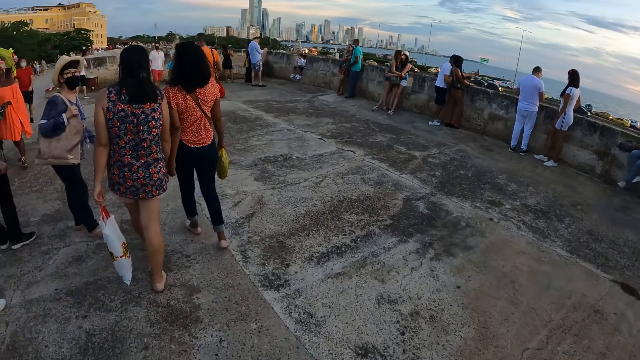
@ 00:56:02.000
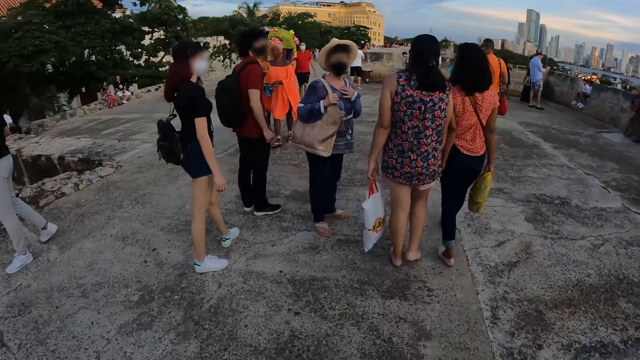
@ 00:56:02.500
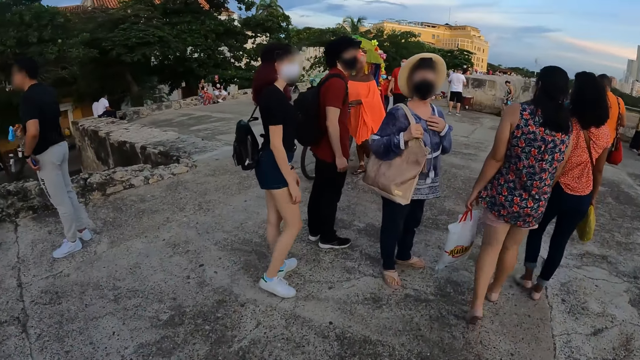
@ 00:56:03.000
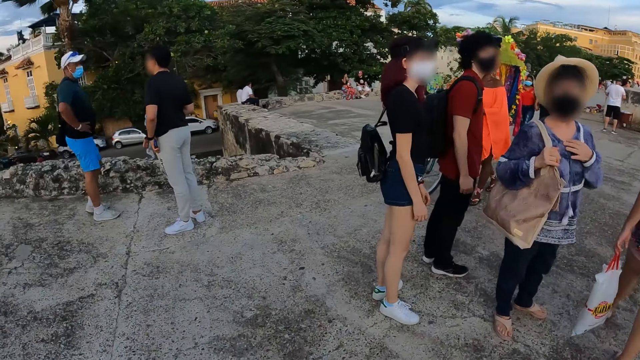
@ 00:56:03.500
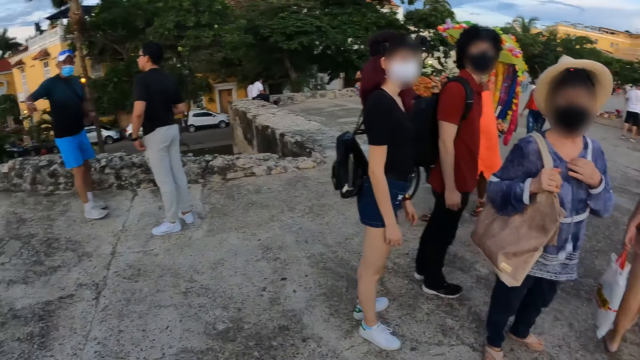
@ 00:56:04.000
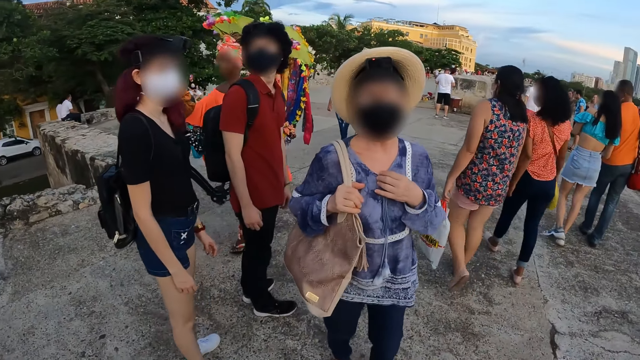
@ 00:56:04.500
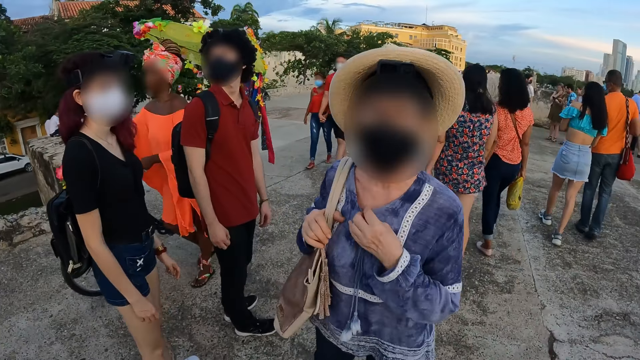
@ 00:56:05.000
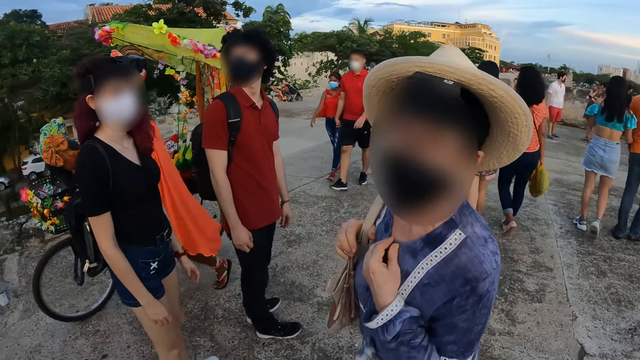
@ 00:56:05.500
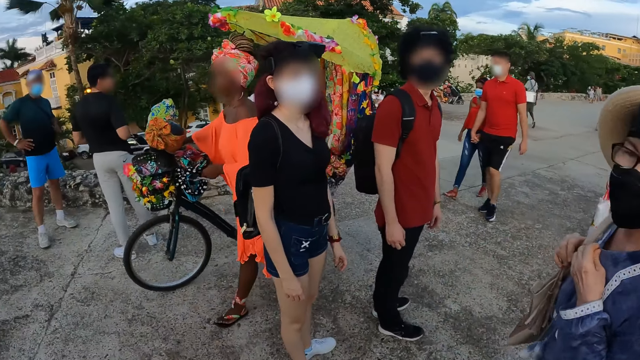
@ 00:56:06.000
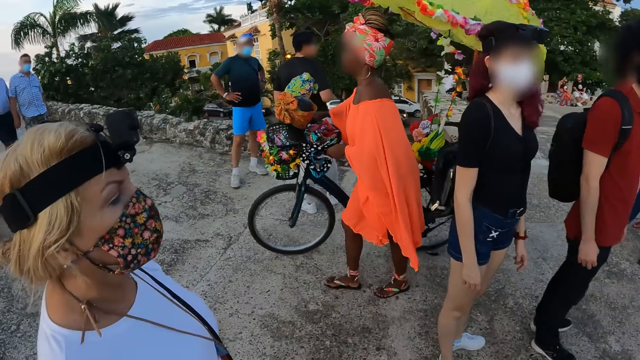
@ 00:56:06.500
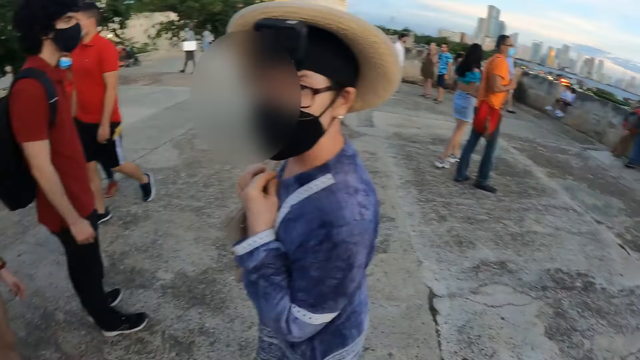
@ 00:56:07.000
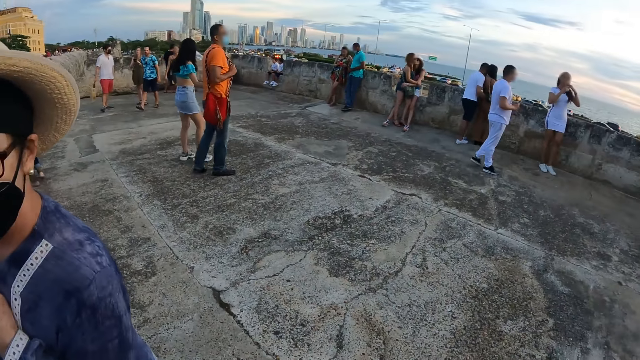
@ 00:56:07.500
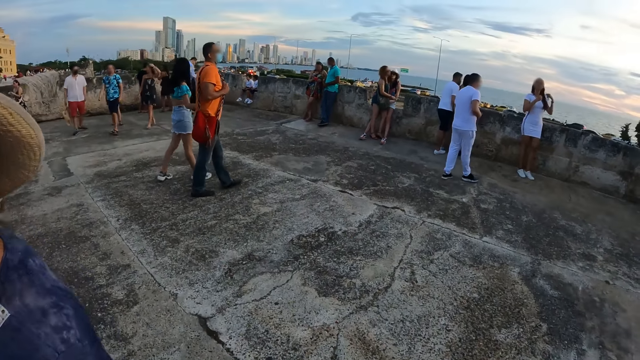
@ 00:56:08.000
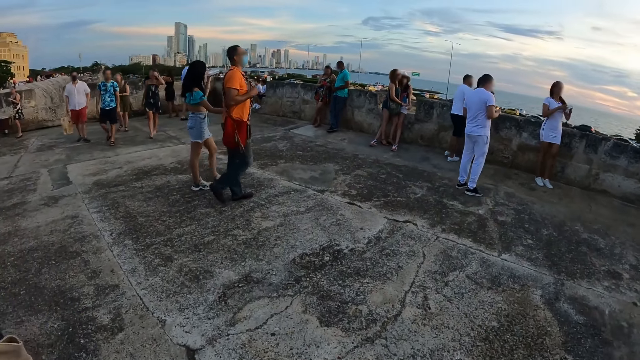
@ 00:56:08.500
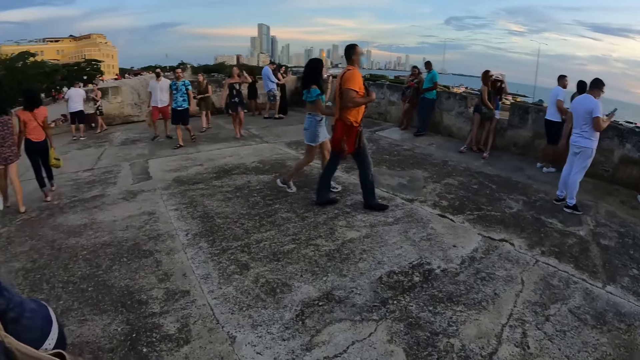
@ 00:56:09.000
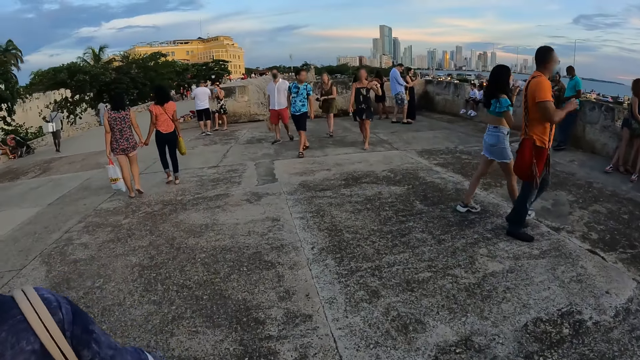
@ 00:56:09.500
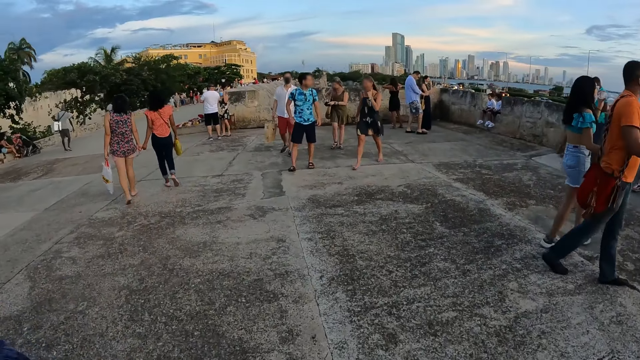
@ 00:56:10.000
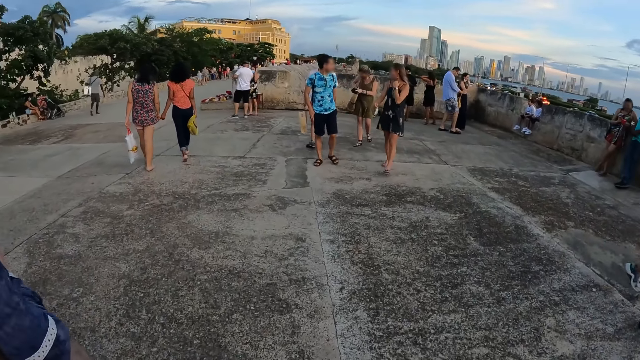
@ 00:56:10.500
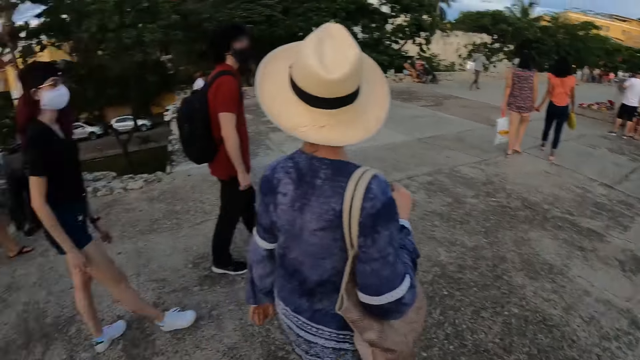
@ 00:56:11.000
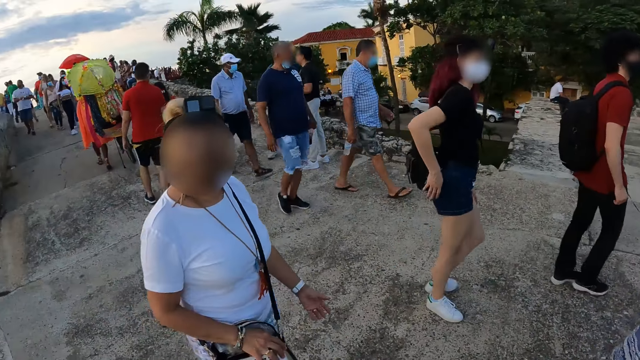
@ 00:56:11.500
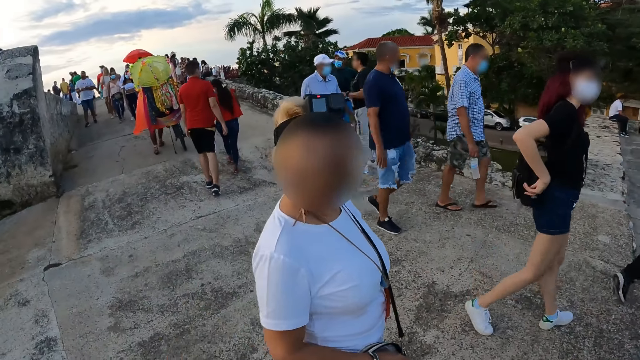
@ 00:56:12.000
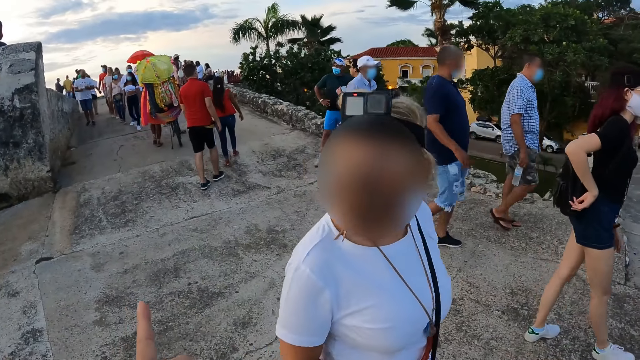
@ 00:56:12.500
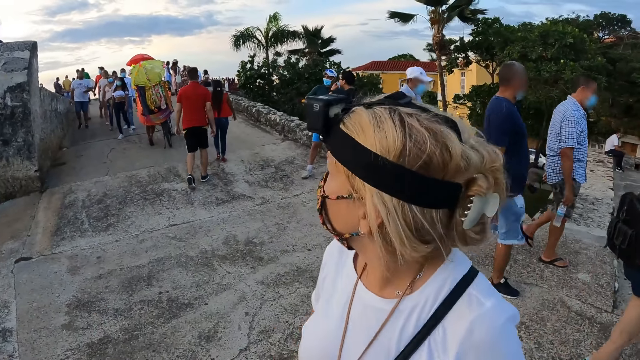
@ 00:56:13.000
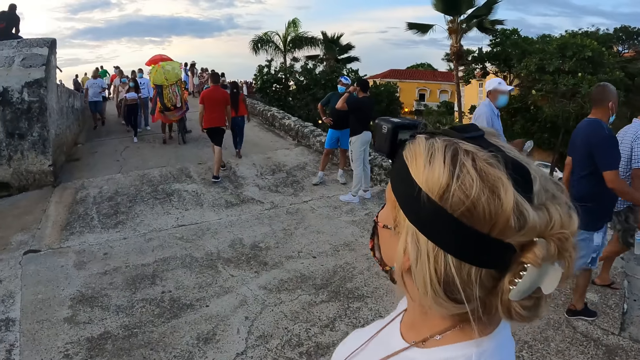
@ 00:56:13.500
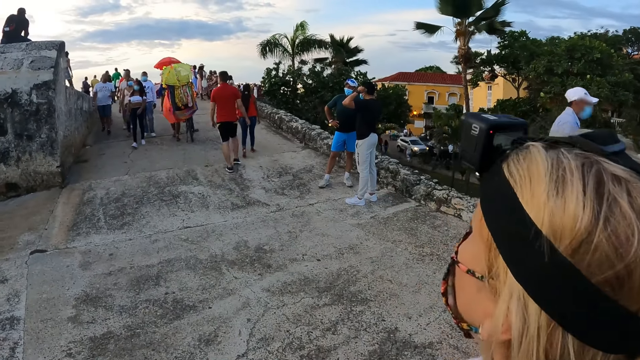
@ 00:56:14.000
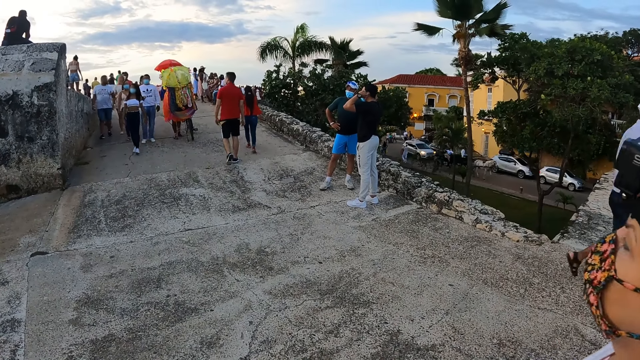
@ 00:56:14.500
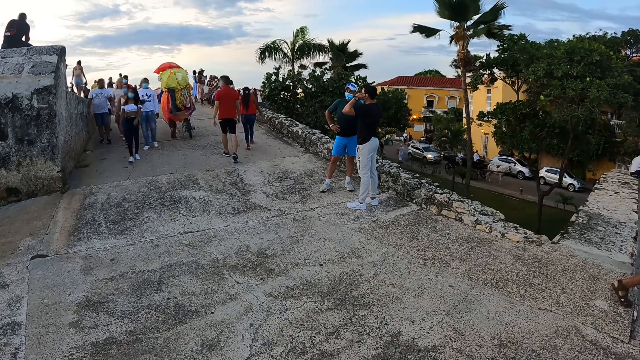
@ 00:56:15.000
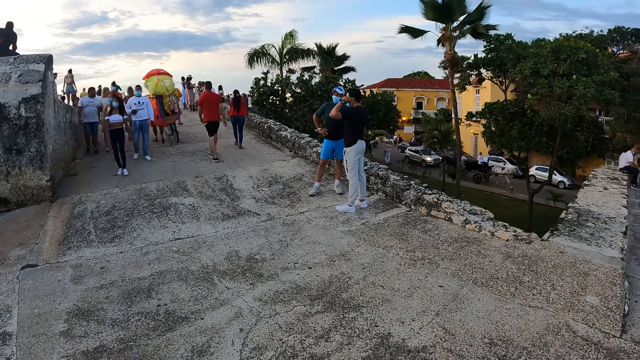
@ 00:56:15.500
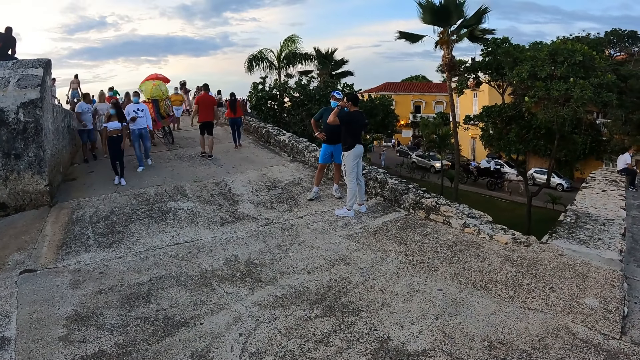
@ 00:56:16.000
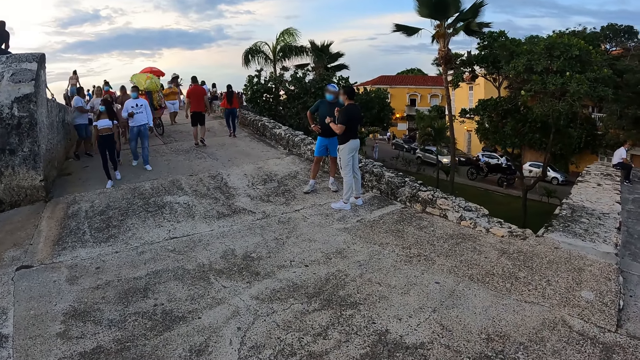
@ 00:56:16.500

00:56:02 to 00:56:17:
The camera wearer interacts with a woman. They converse with the woman. They look around. They walk on the walkway with the woman, another woman, a third woman, and a man. They turn around. They interact with the second woman. They point a finger. They look around.

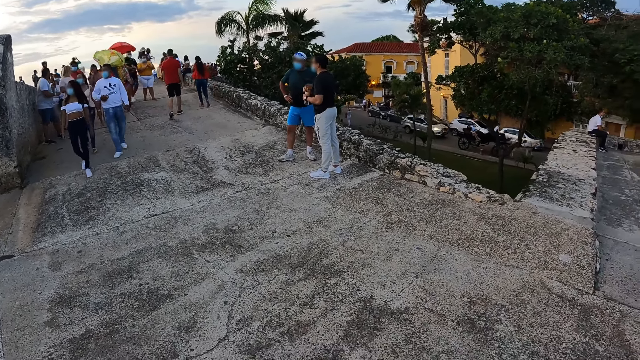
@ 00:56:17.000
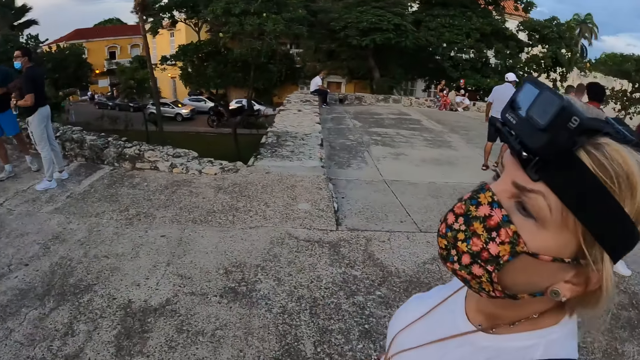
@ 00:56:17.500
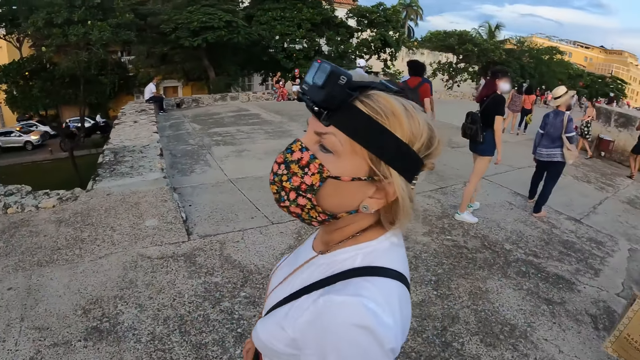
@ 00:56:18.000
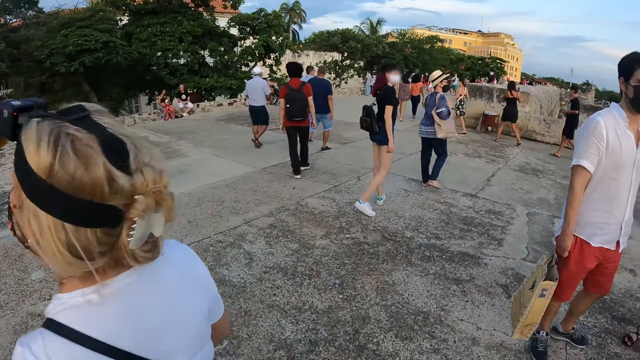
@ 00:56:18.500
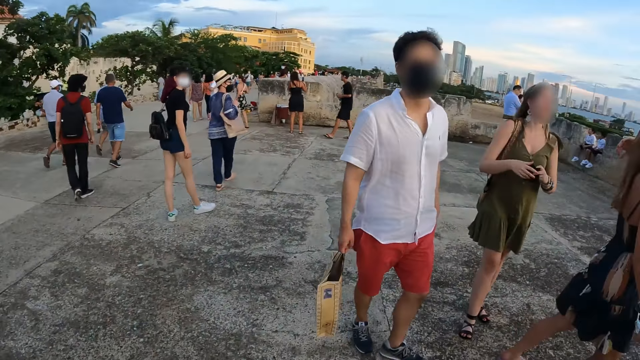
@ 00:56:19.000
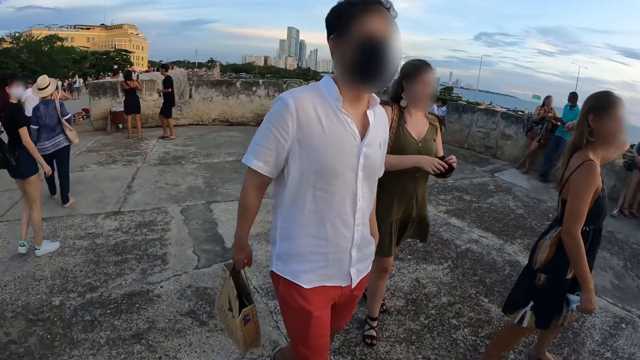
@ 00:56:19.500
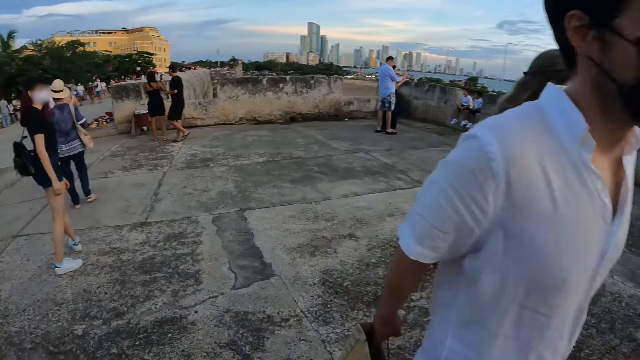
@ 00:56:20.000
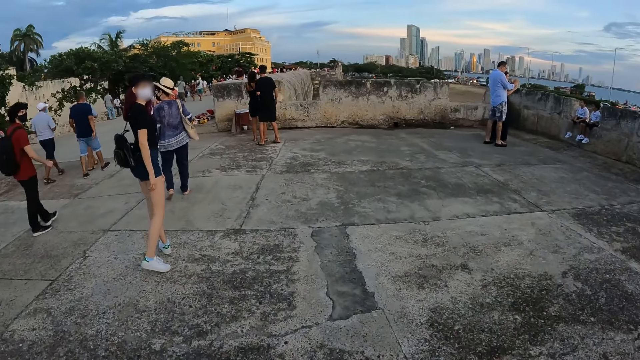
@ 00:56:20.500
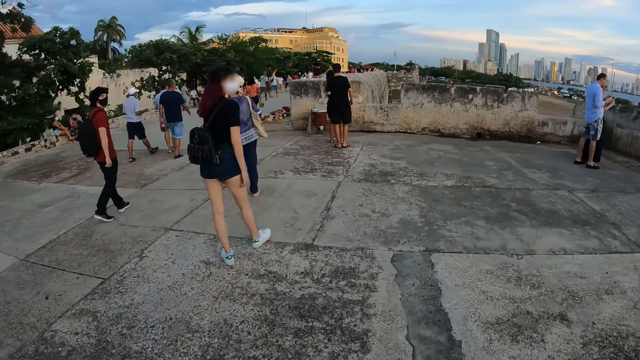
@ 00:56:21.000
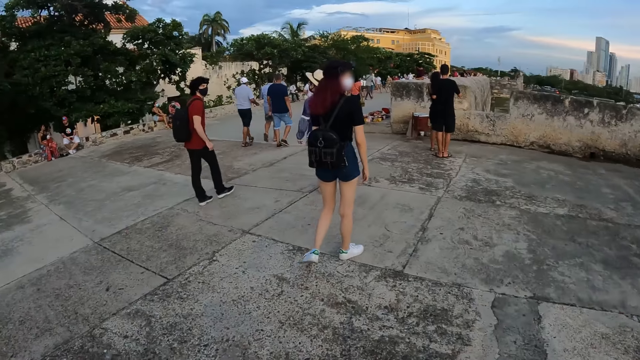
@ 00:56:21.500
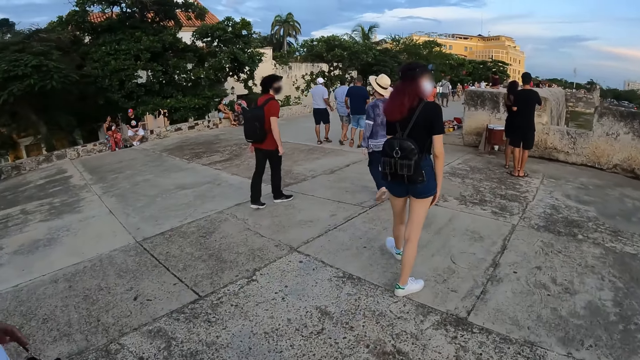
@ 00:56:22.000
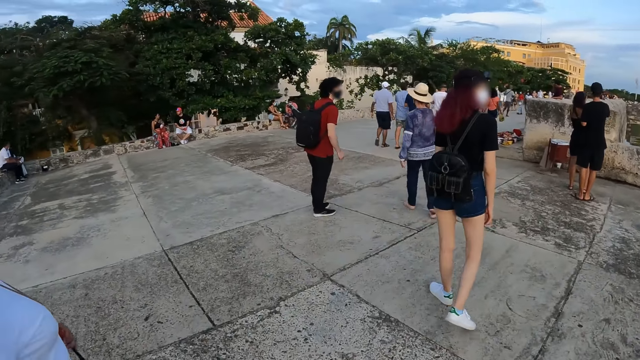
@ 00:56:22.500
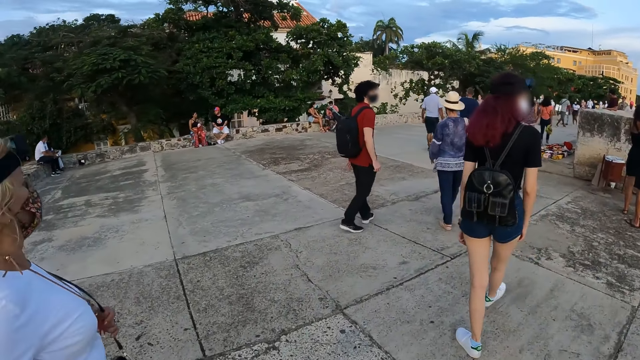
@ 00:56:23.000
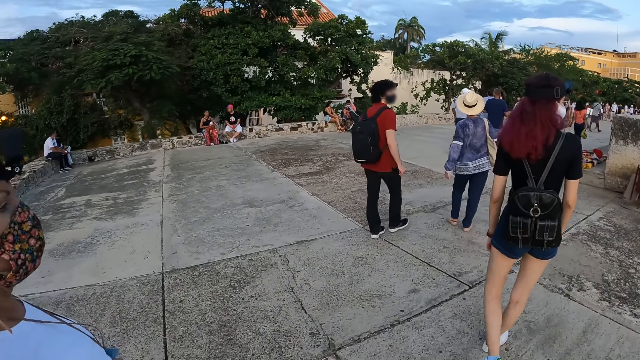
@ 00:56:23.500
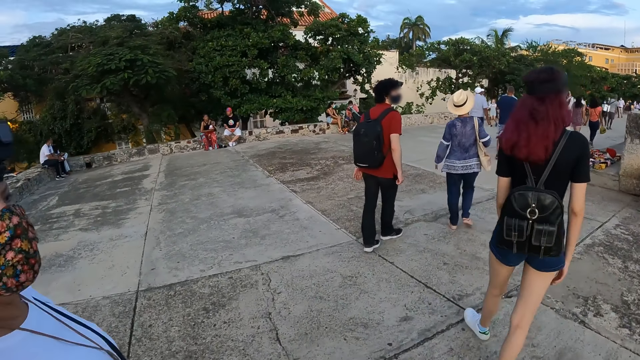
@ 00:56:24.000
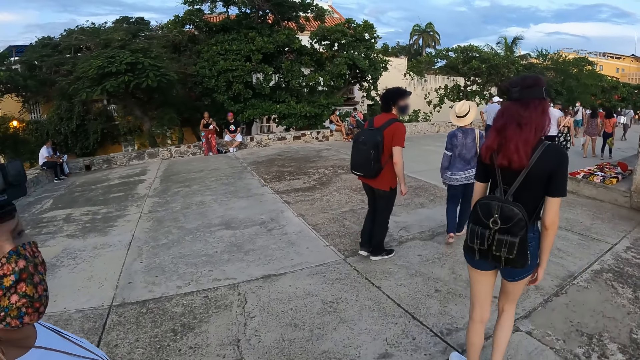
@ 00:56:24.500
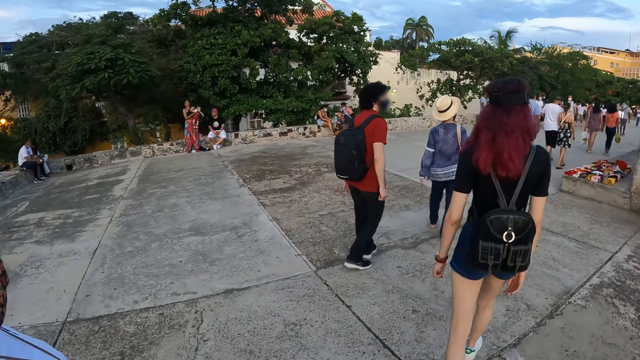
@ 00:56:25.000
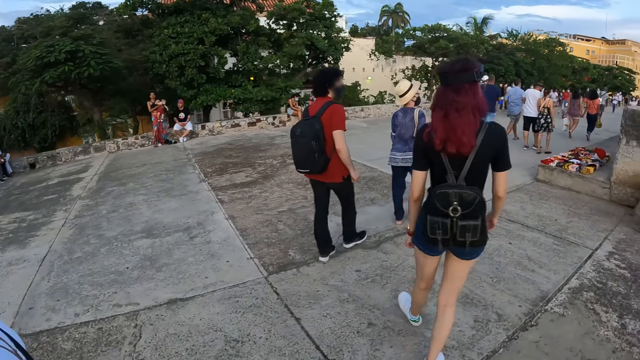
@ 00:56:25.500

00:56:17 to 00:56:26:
The camera wearer walks on the walkway with the woman.
